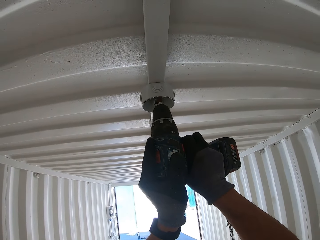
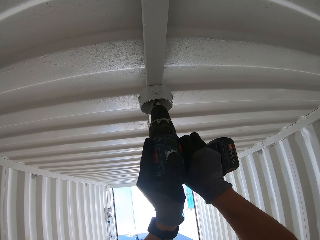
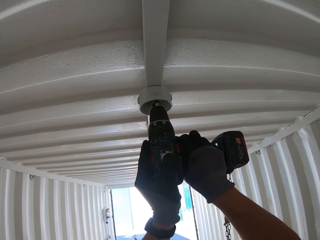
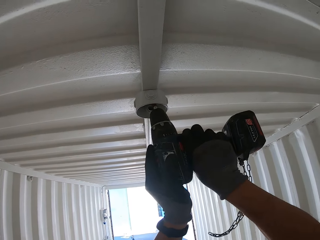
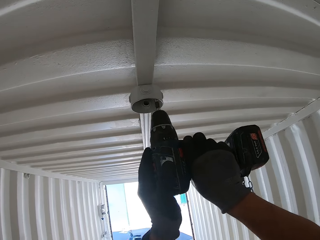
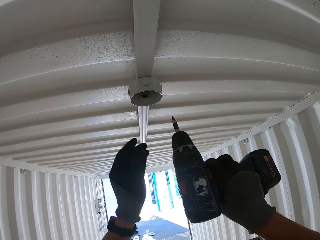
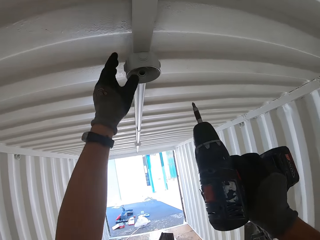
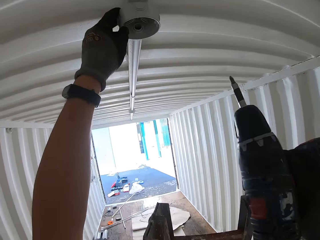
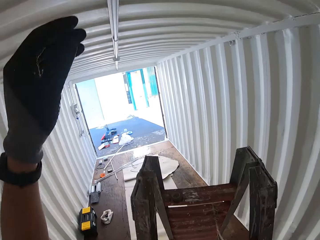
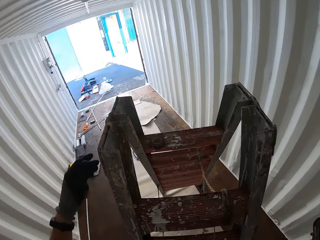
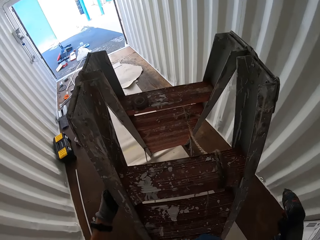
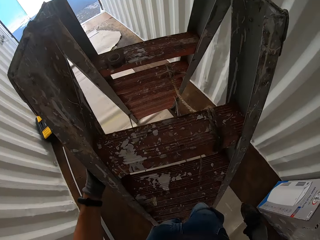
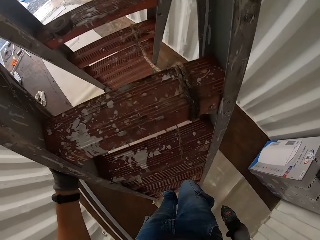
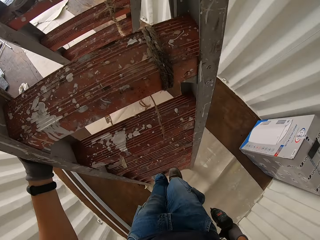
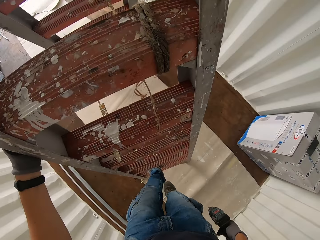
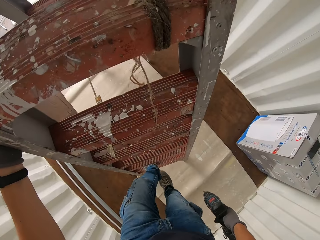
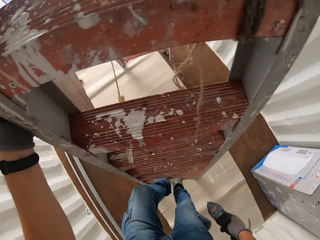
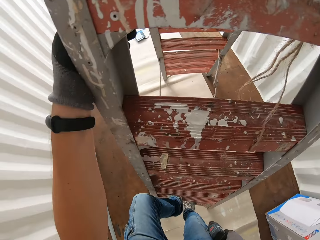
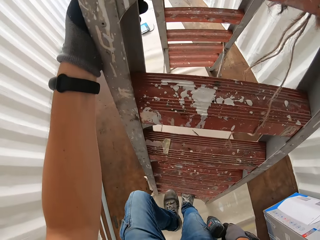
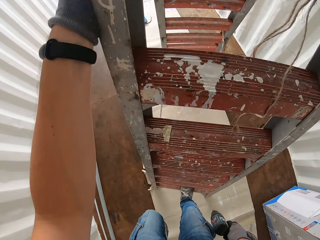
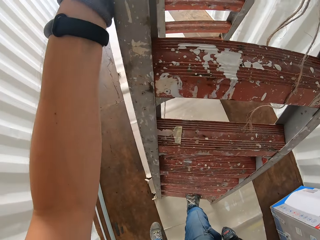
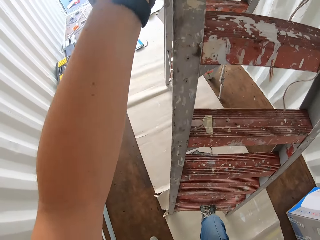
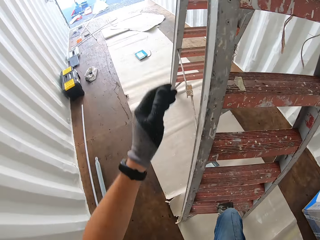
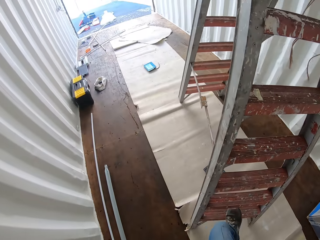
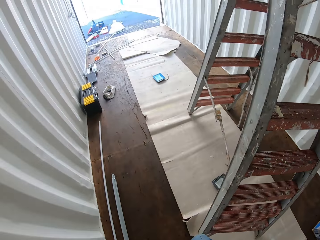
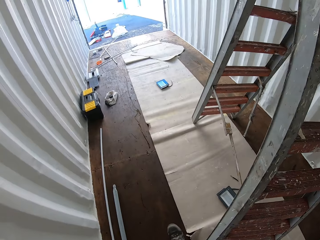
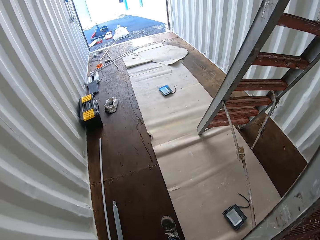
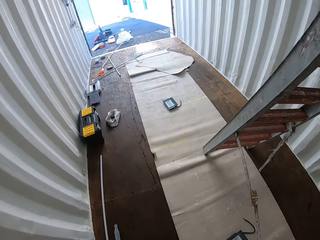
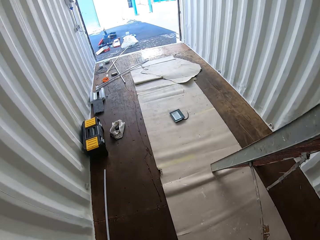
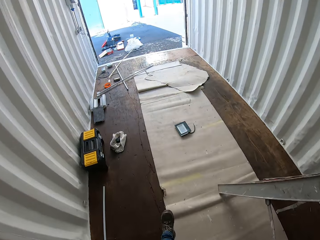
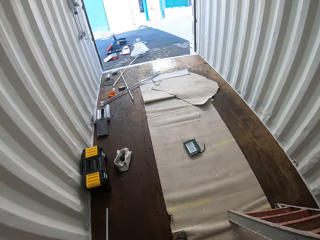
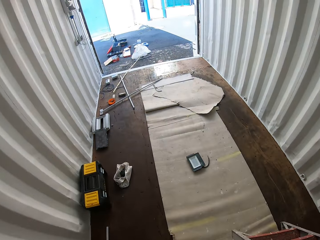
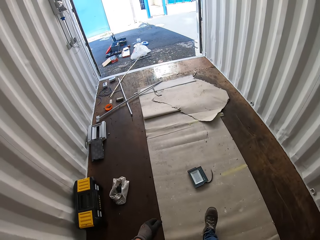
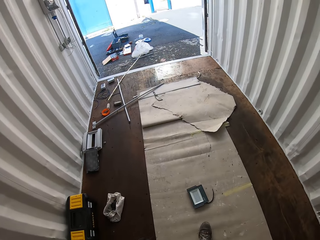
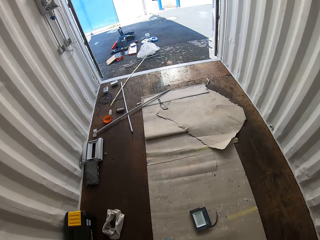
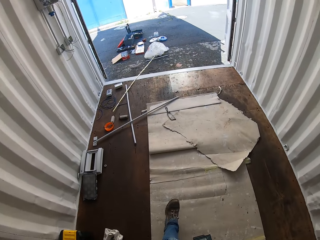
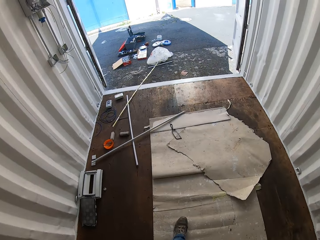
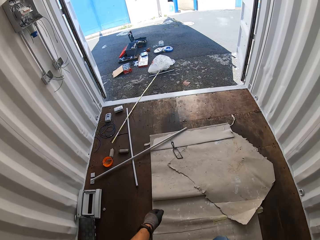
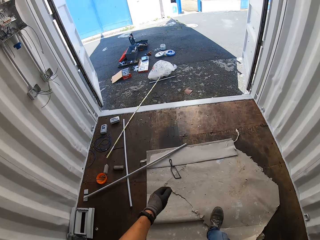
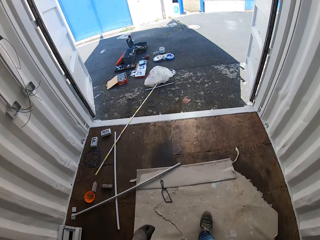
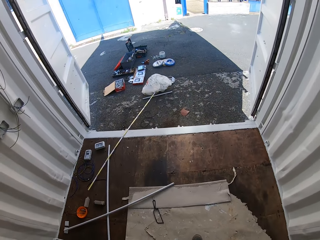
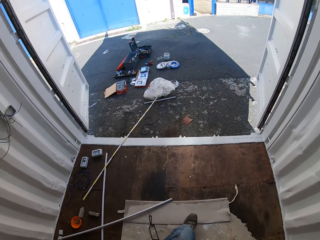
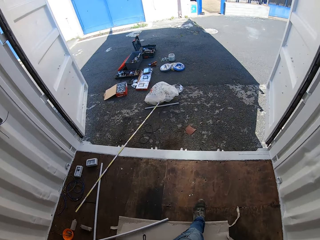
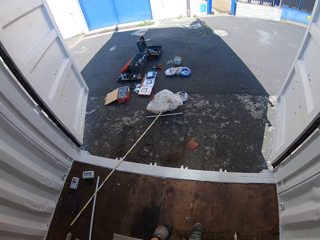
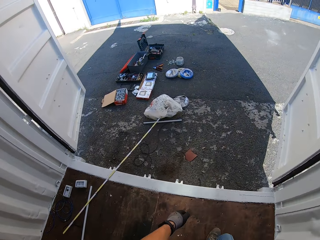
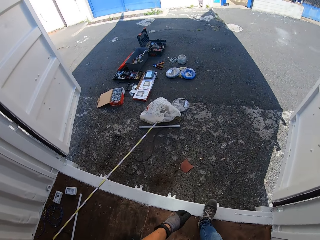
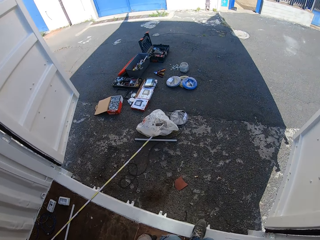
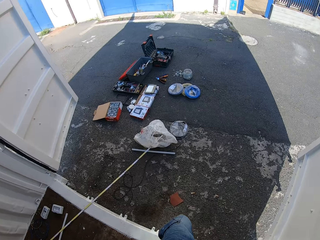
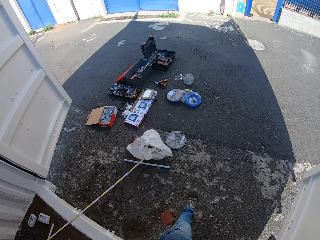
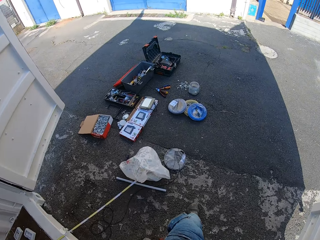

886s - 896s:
The camera wearer goes down the ladder with the drill. They walk to the exit with the drill.

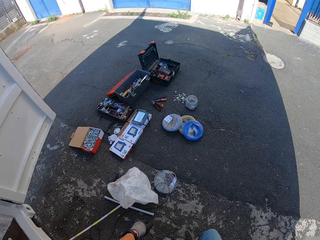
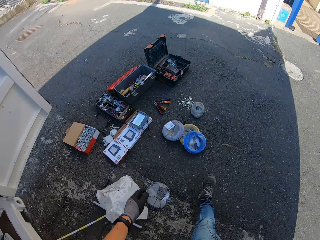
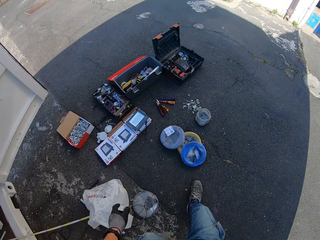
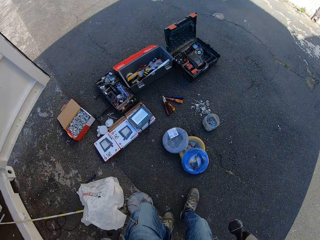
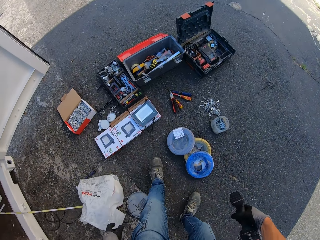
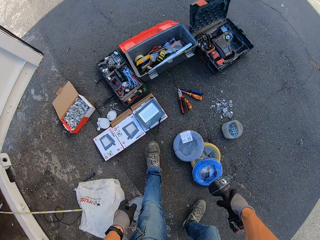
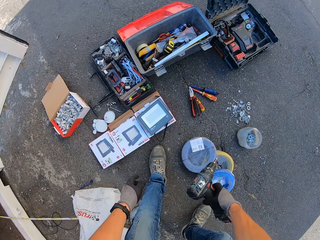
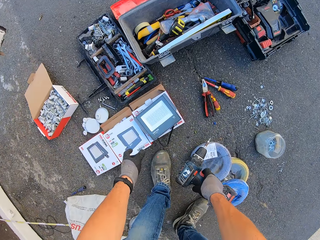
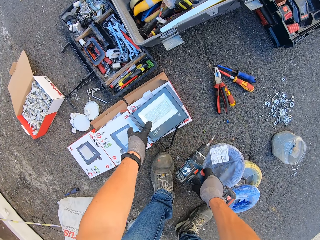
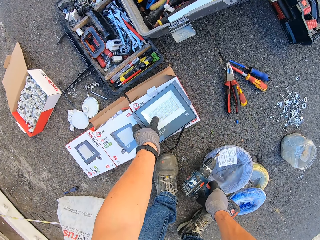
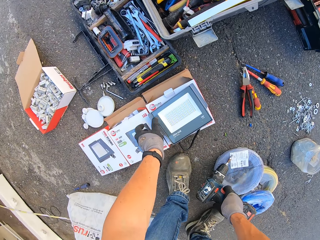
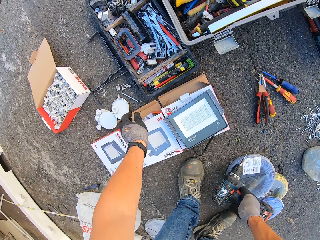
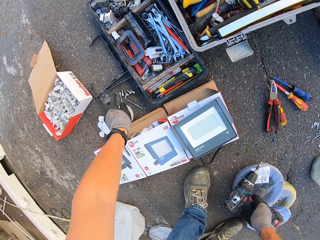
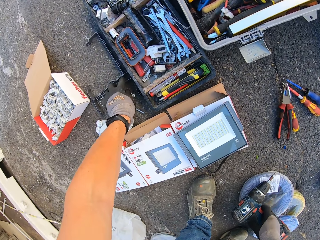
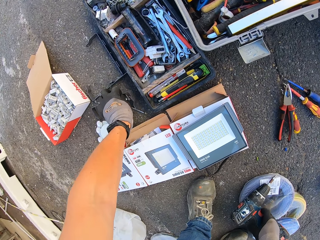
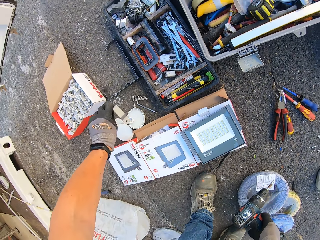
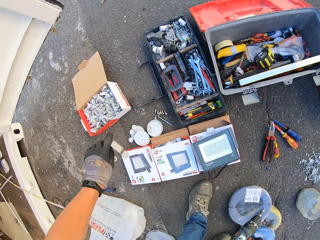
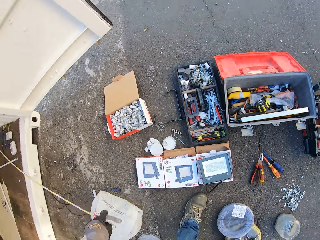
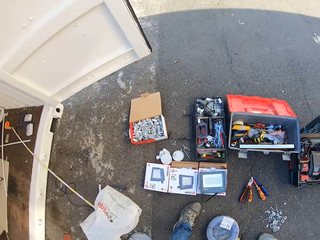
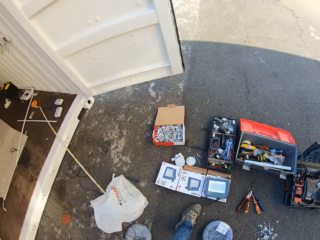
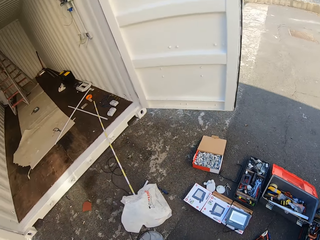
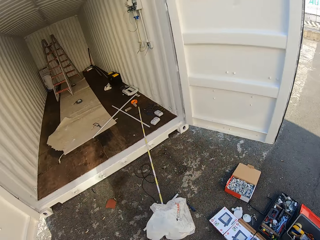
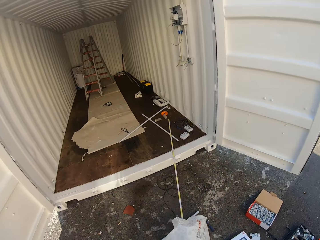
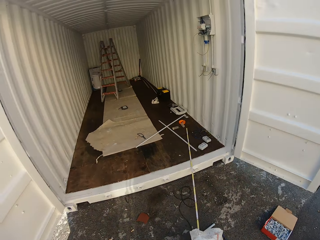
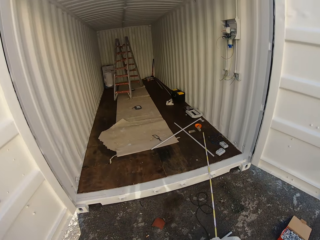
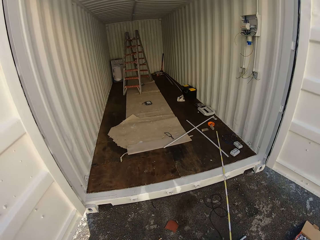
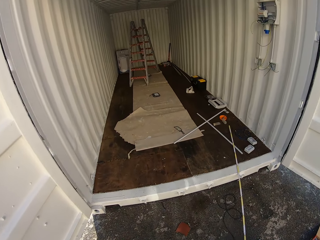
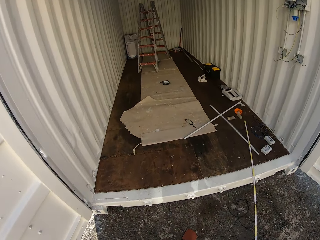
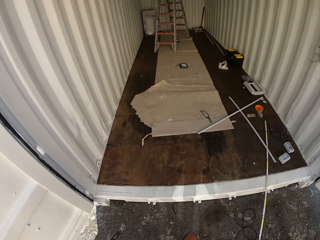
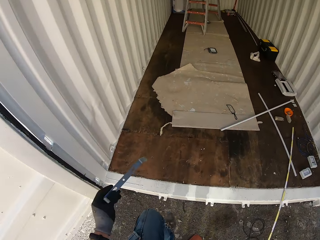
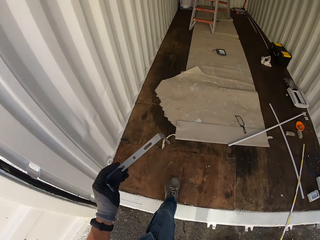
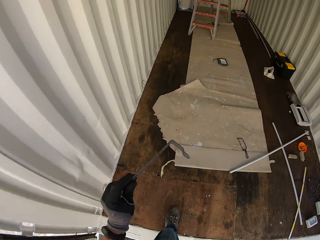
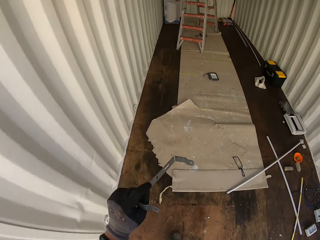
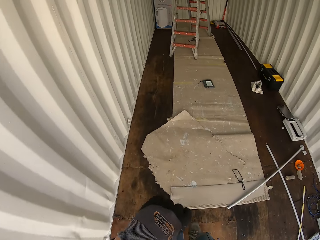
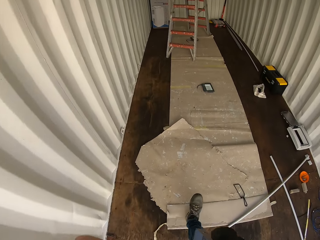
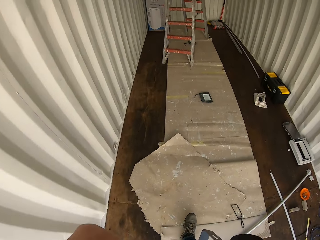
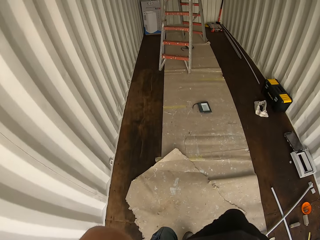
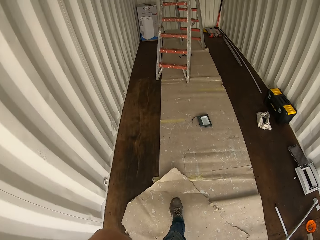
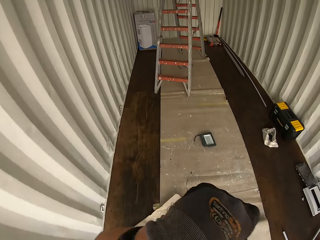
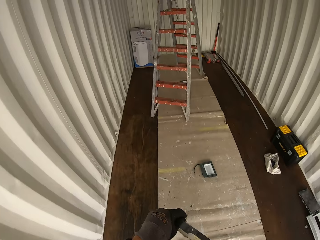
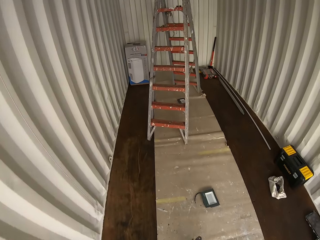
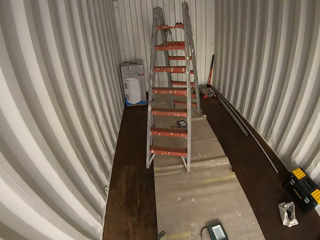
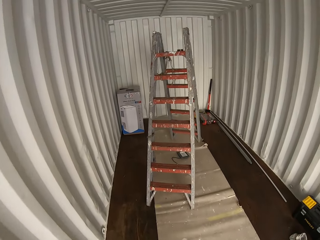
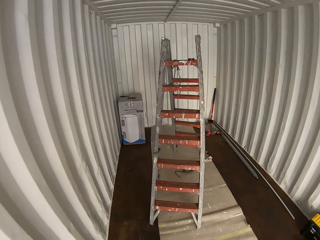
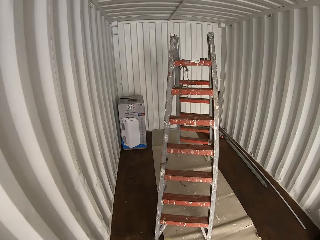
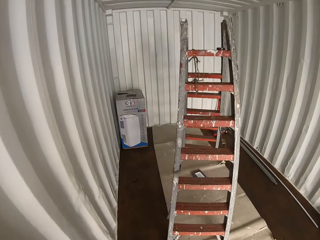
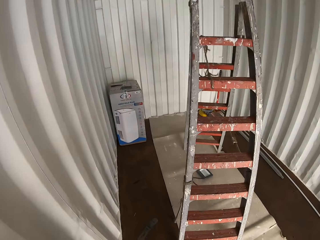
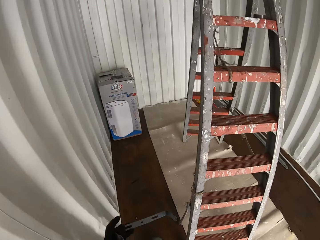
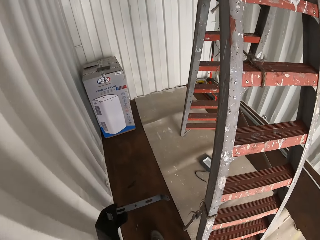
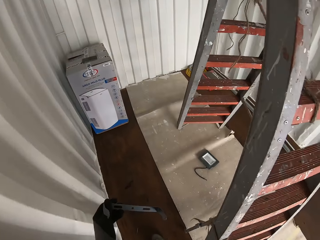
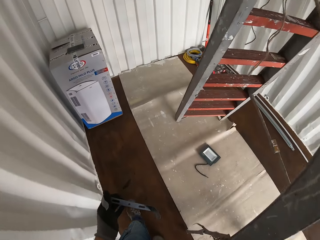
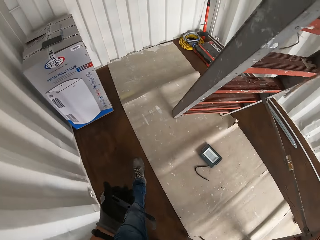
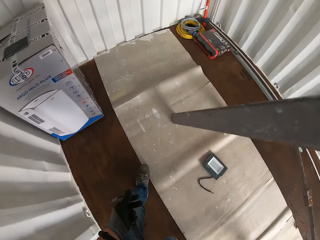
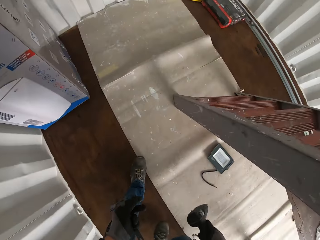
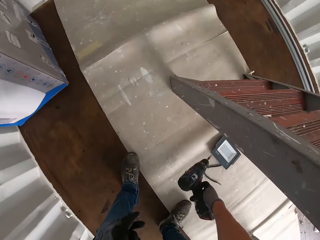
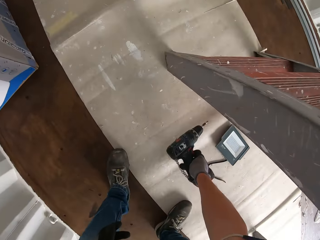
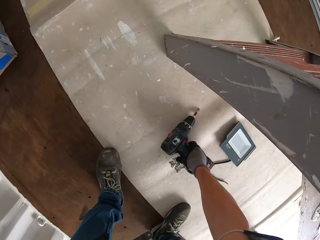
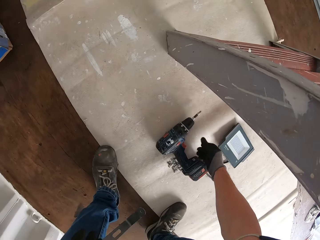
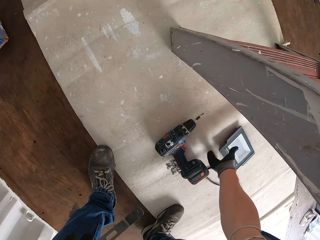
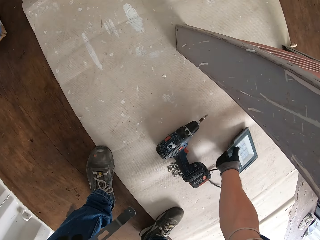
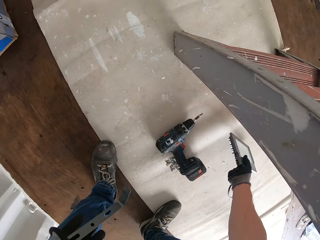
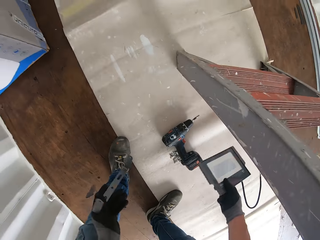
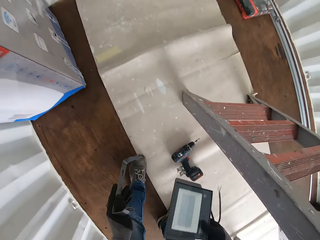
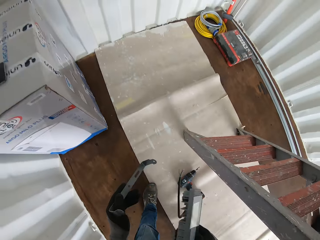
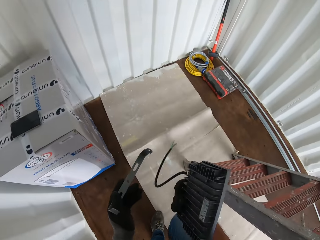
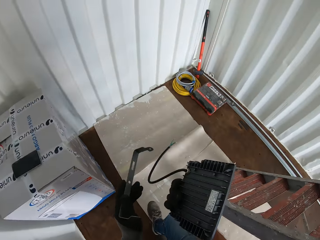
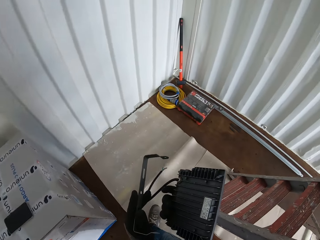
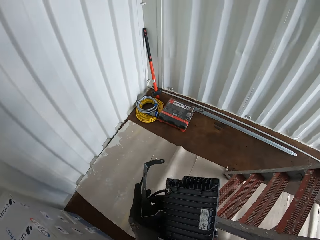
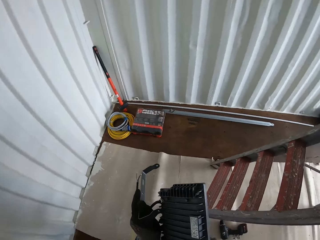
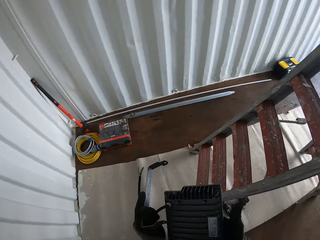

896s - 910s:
The camera wearer stands outside with the drill. They grab a panel light holder from the ground and hold the drill. They touch the solar panel. They walk back with the panel holder and the drill. They hold the panel light holder and put the drill down on the ground. They pick up an LED panel light from the ground. They hold the panel light and the holder.
